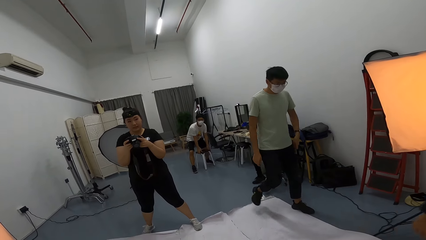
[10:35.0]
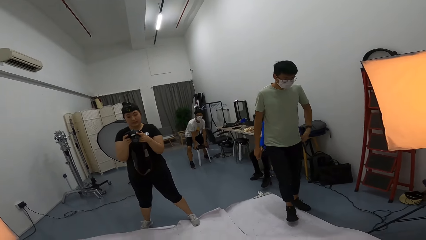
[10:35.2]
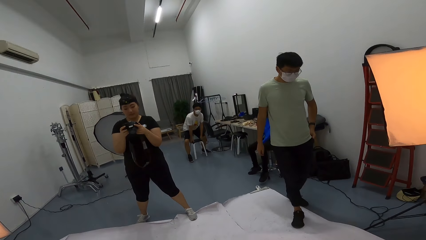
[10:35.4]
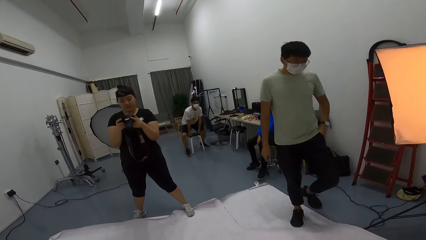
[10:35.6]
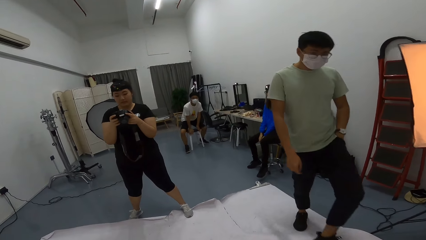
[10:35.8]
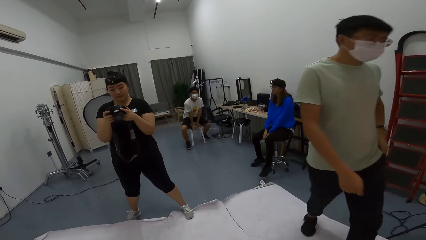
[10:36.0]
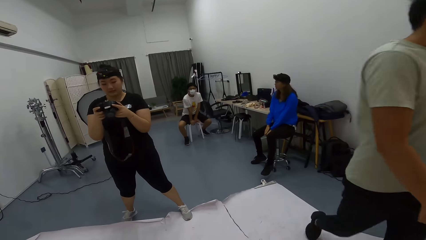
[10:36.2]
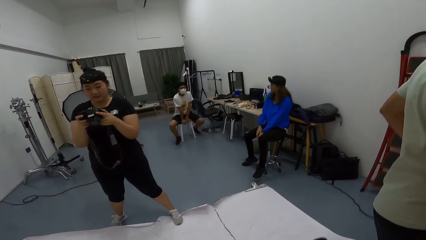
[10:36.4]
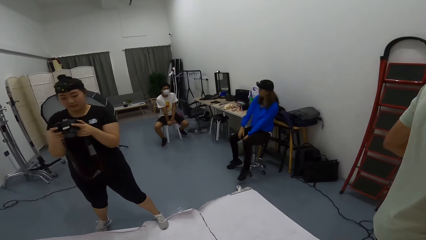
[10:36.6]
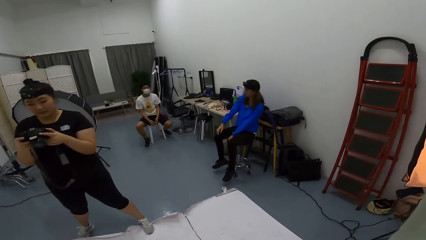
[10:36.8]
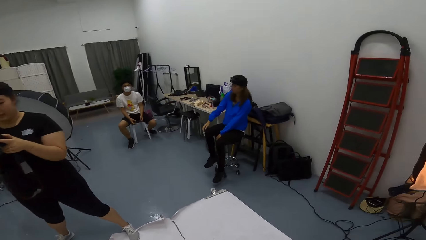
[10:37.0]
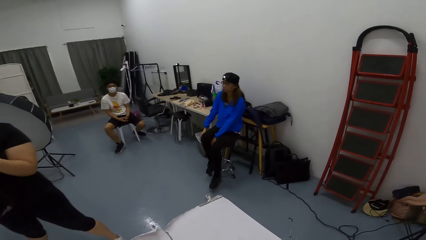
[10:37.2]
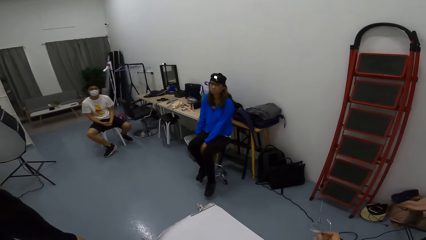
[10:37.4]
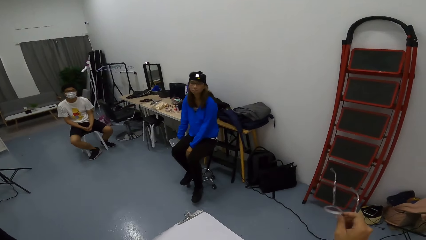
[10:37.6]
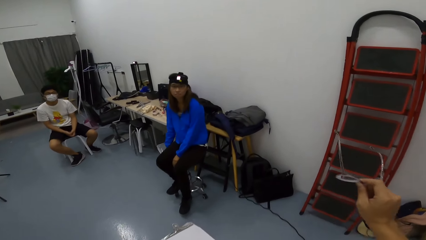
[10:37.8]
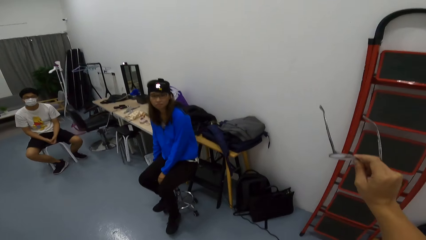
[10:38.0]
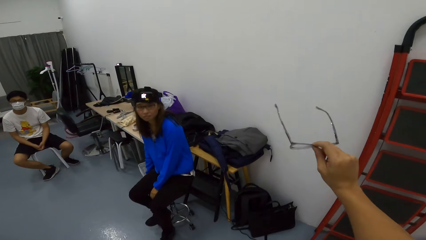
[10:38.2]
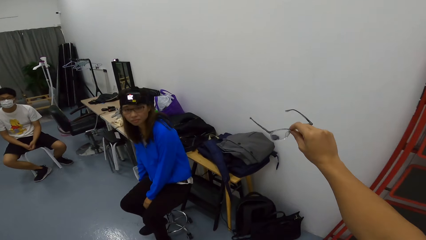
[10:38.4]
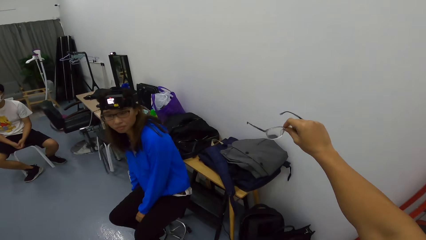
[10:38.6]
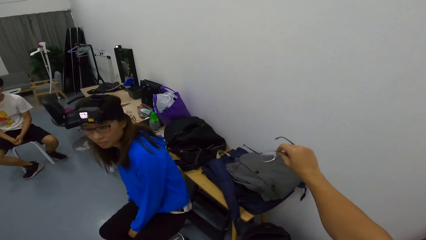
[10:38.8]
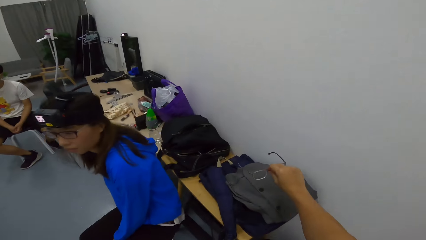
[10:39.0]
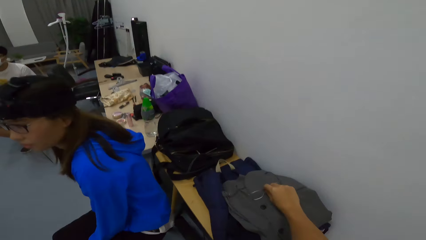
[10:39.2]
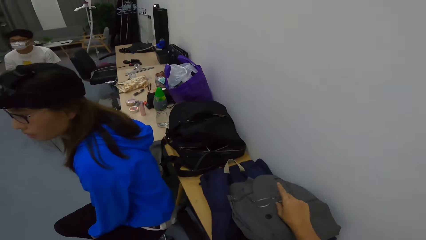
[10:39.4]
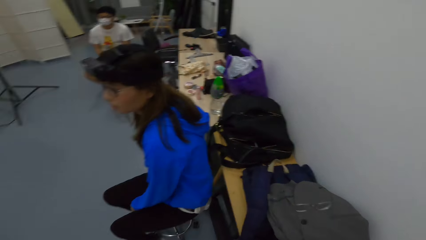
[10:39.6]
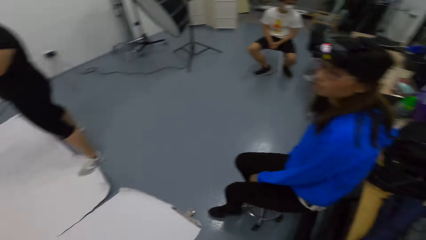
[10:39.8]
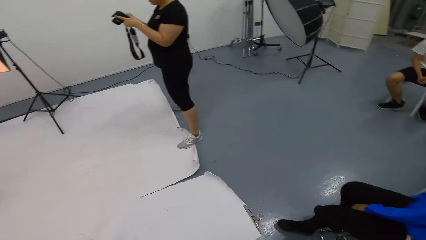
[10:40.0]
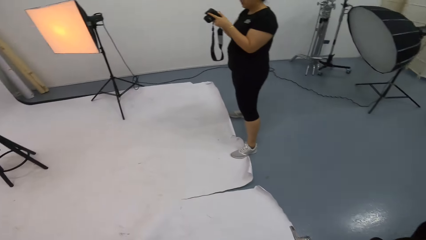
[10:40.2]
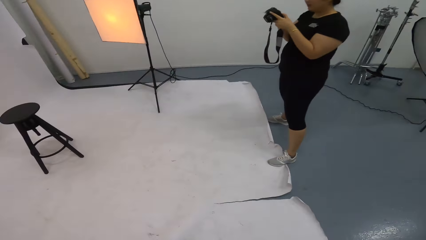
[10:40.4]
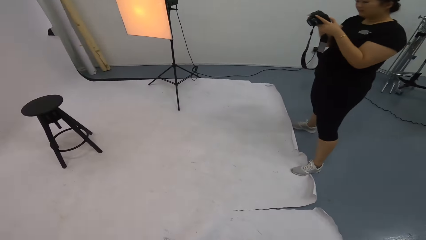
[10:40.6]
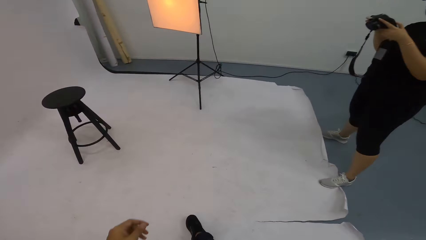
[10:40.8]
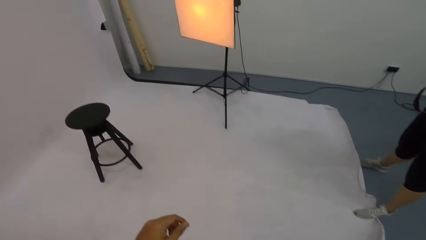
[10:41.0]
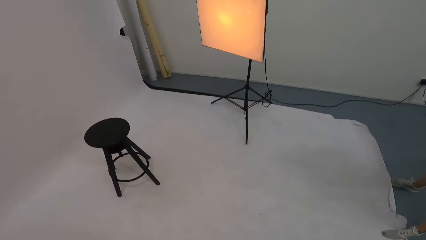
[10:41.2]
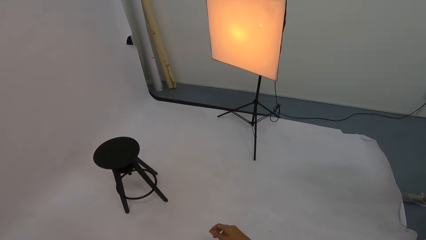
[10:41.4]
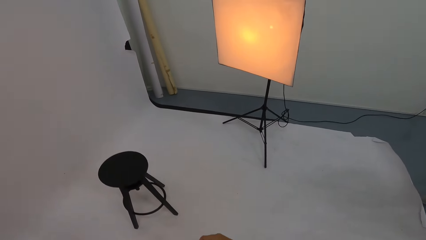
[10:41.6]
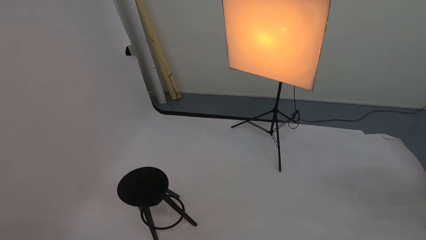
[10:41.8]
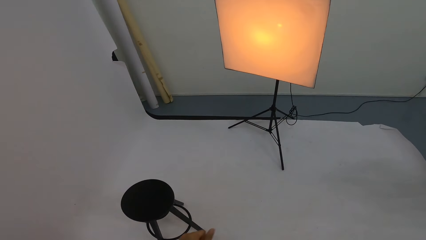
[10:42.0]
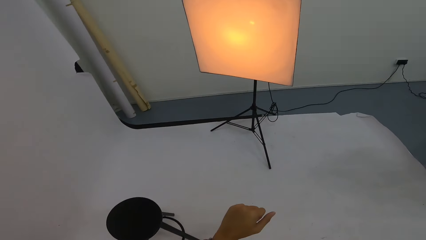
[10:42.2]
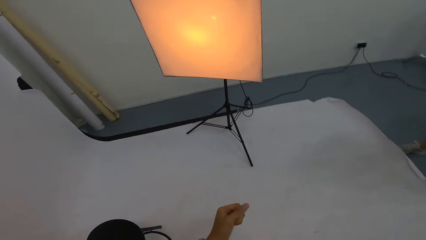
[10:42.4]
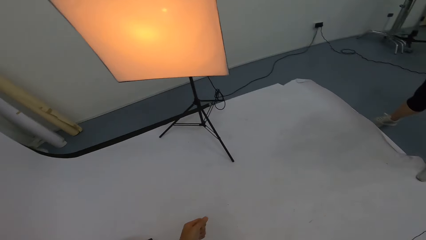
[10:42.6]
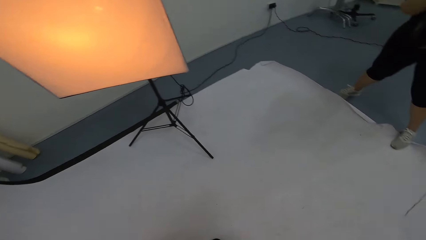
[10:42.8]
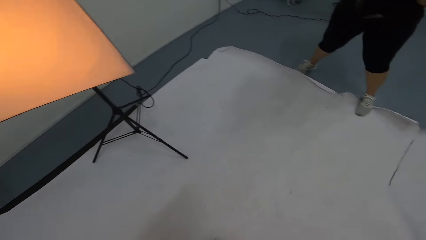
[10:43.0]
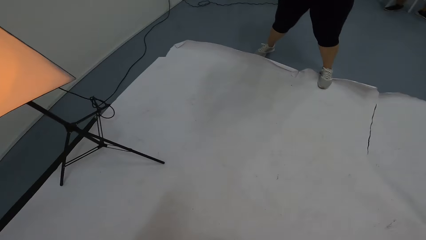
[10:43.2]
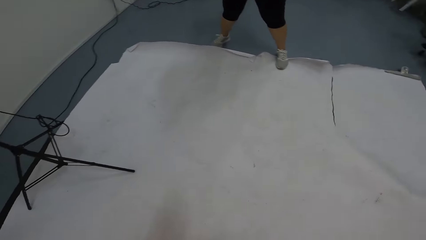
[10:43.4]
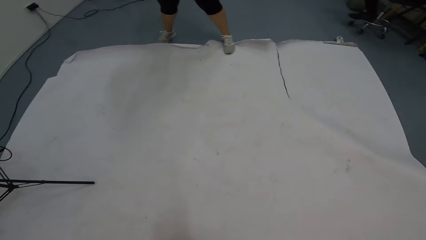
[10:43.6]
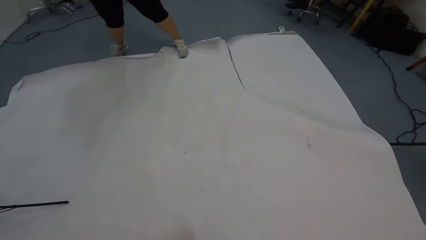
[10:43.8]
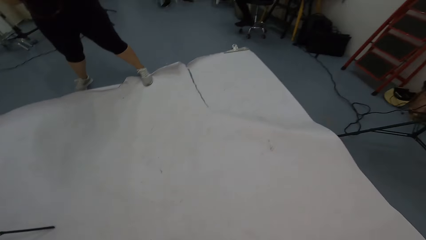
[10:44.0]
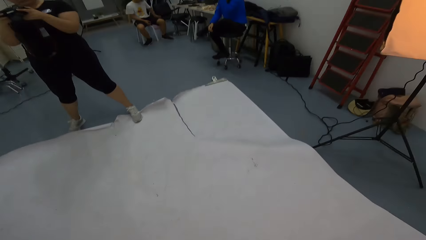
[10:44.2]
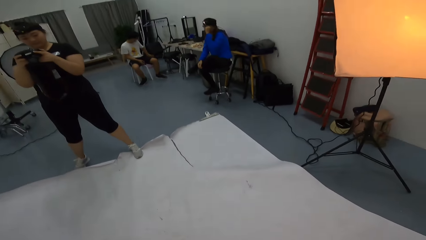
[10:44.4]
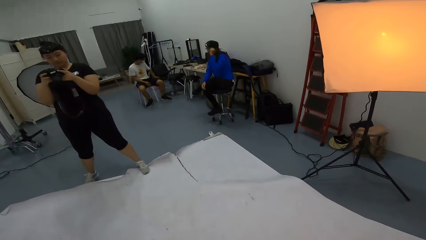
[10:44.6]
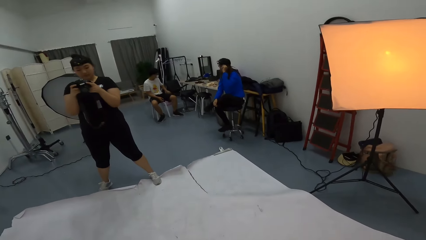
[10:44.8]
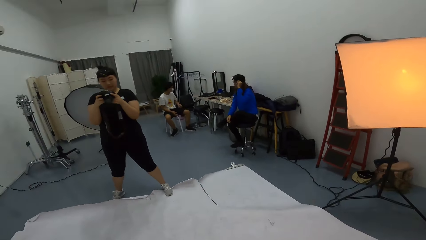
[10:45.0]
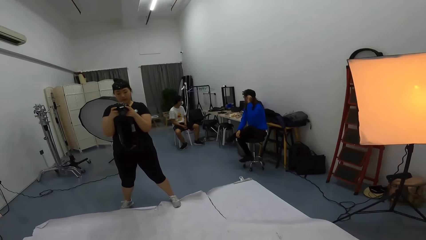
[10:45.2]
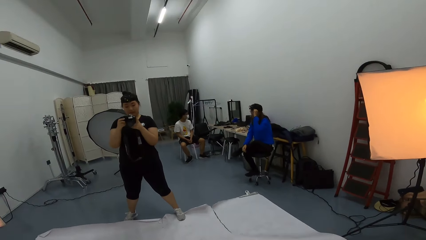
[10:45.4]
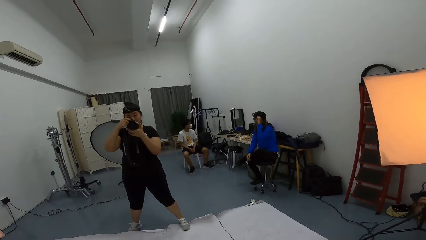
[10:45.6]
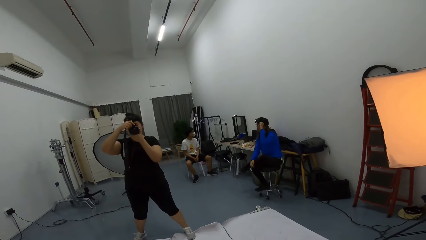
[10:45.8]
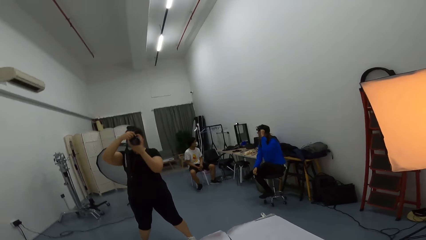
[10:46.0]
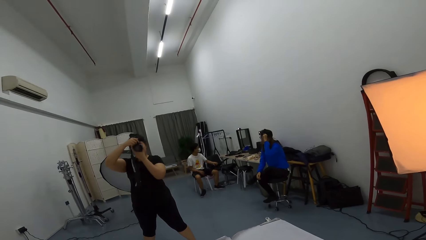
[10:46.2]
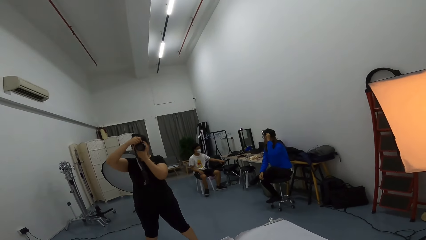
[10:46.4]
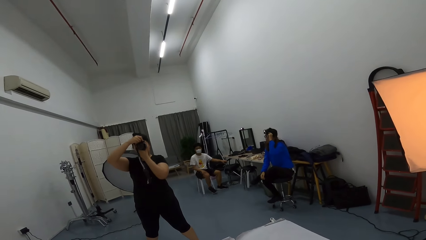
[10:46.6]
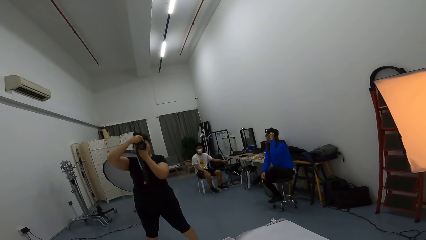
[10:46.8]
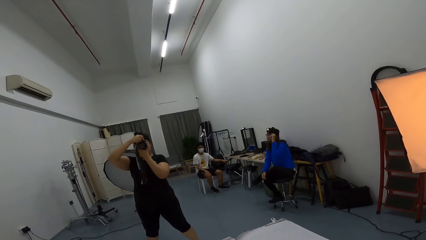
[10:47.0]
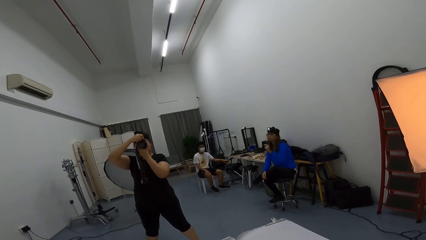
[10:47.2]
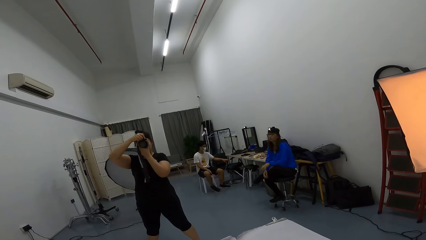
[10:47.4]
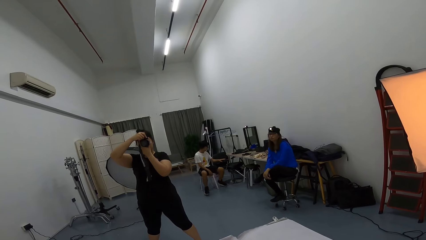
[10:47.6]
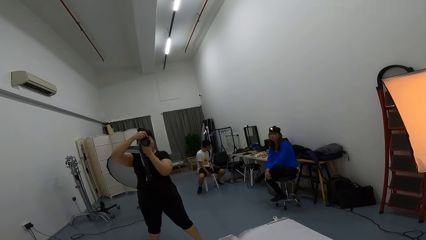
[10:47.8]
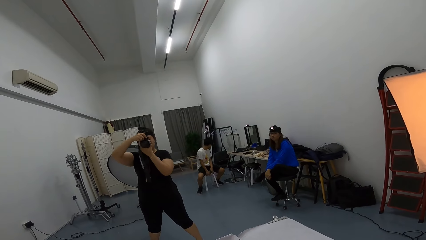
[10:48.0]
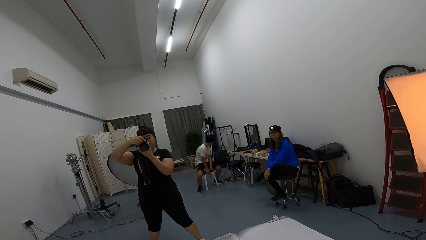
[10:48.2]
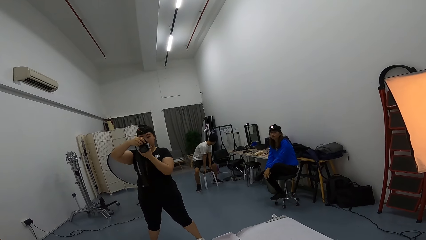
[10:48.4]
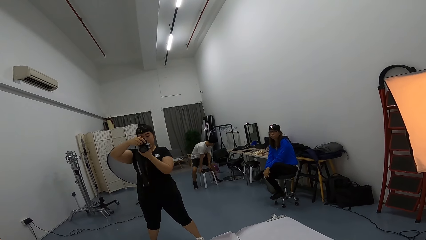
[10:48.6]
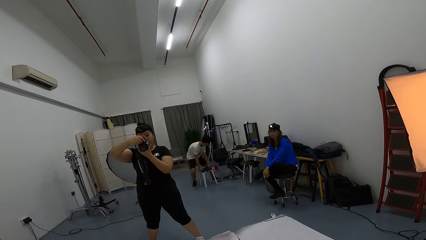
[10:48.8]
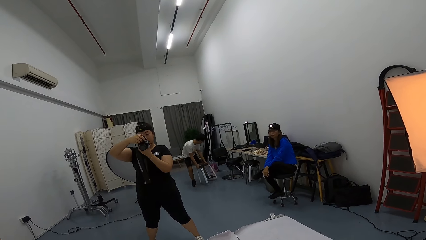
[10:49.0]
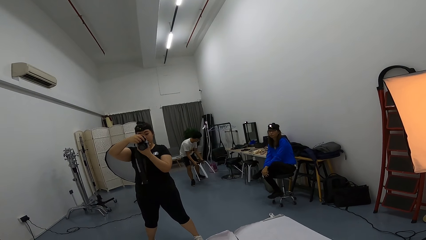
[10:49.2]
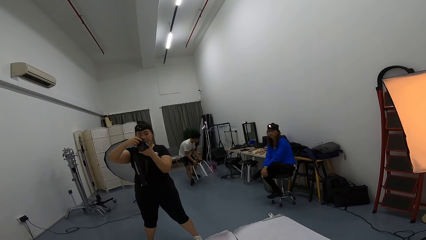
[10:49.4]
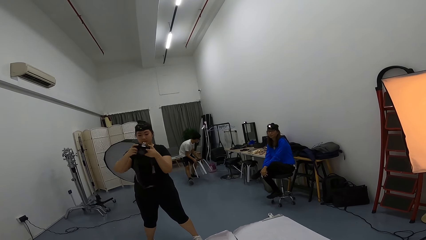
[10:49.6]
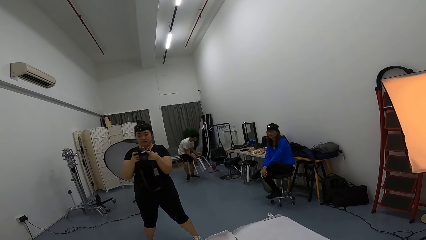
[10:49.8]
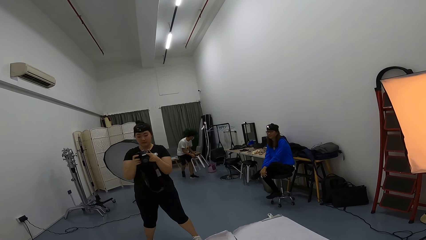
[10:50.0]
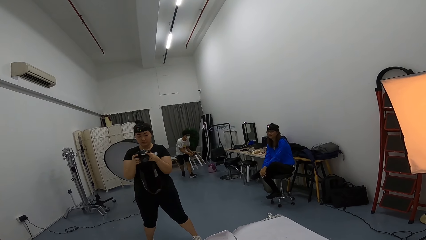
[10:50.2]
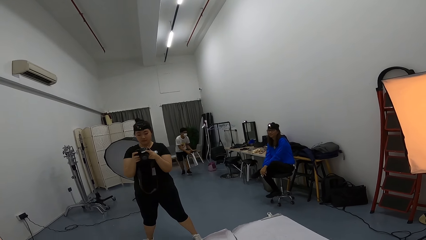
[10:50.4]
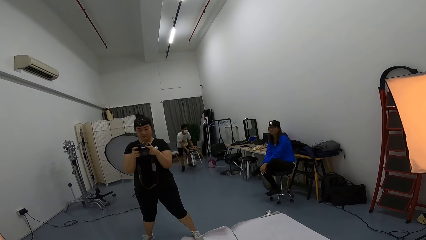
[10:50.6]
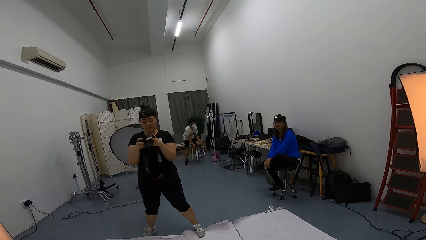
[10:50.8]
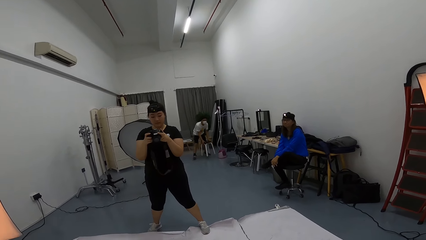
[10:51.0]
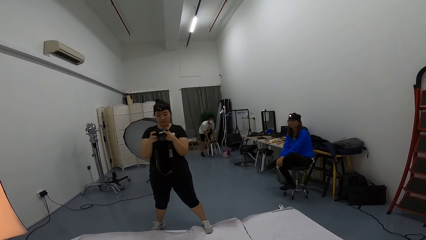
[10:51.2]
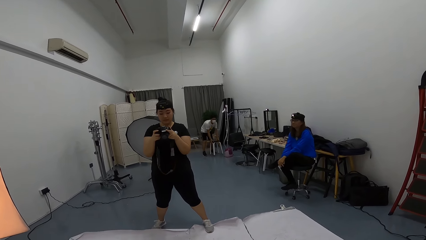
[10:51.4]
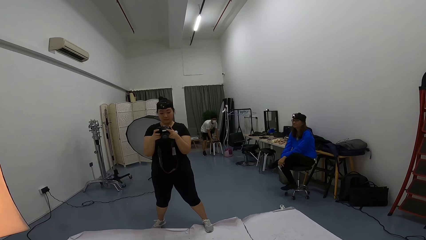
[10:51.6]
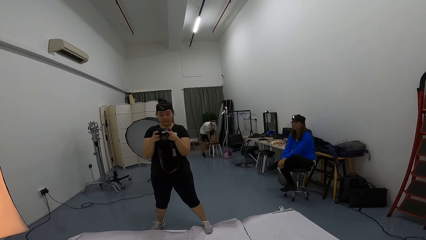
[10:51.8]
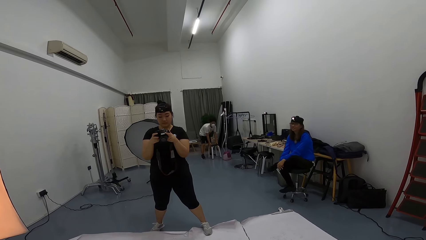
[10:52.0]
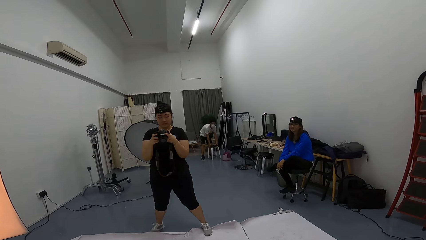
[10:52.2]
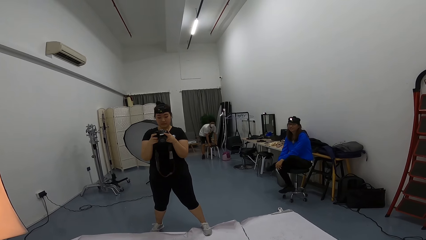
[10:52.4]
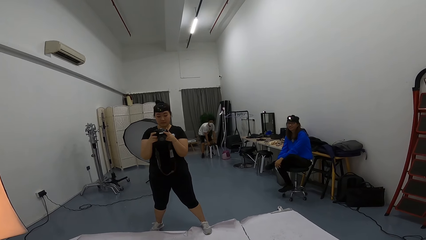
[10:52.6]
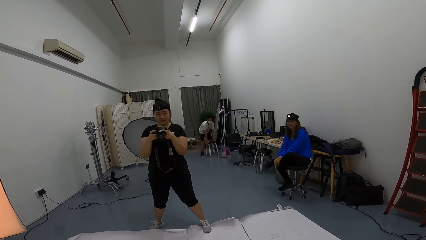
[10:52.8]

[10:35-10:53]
A lady looks at the camera. A man sits down. The camera wearer walks around, puts the sunglasses on the table, walks around and looks around. The lady takes a photo of the camera wearer with the camera. The lady looks at the camera. The man sits on a stool.
